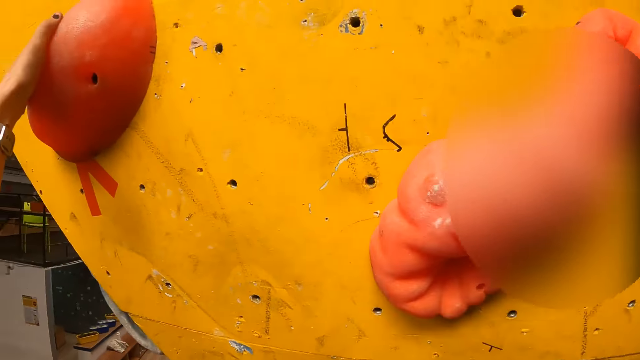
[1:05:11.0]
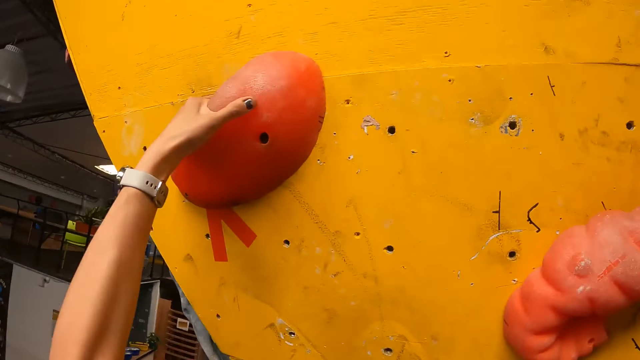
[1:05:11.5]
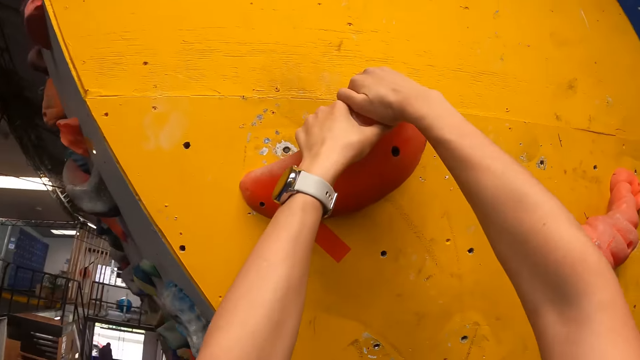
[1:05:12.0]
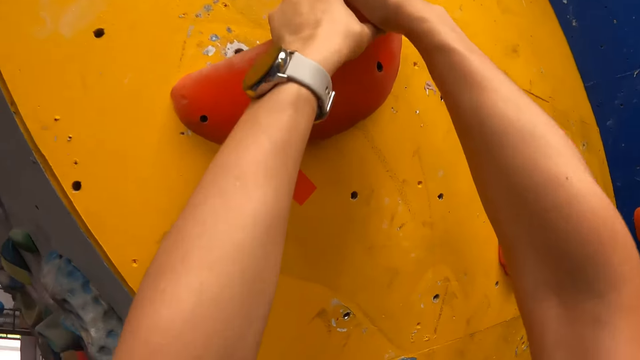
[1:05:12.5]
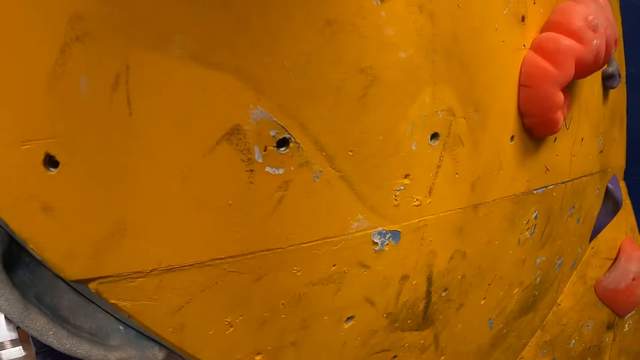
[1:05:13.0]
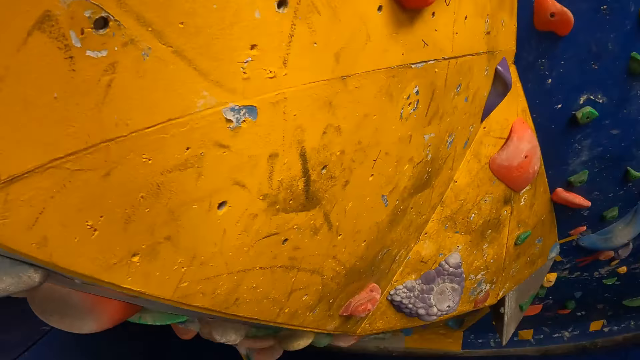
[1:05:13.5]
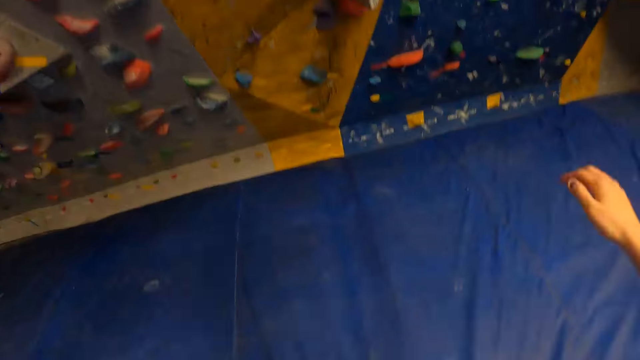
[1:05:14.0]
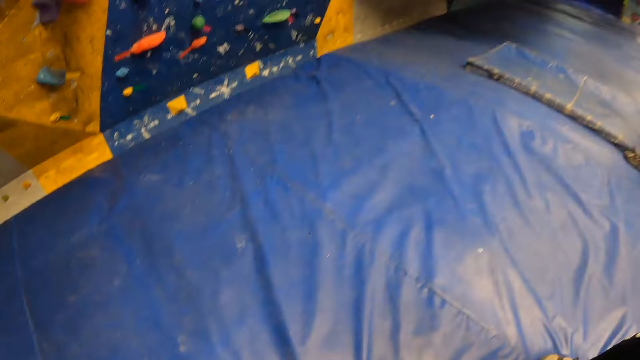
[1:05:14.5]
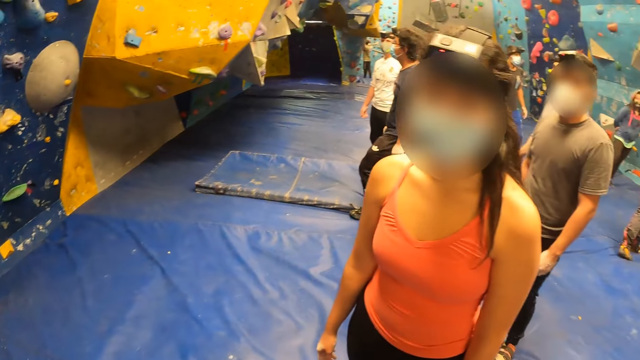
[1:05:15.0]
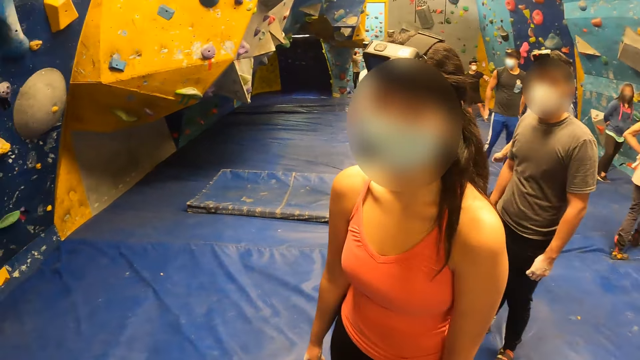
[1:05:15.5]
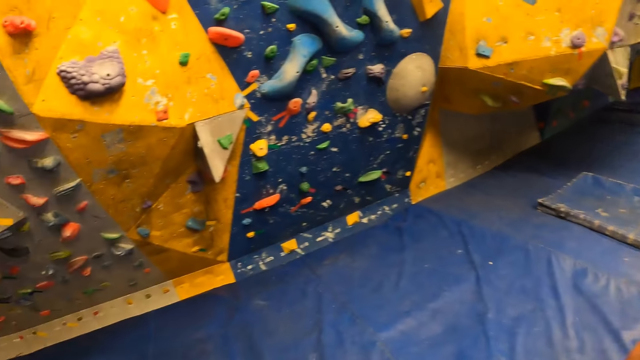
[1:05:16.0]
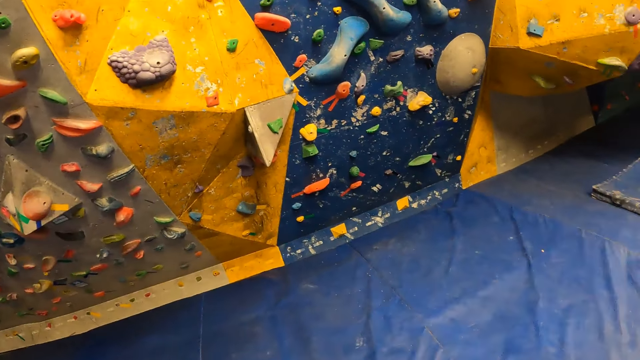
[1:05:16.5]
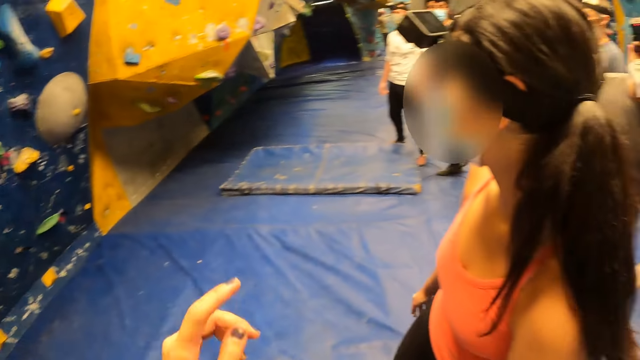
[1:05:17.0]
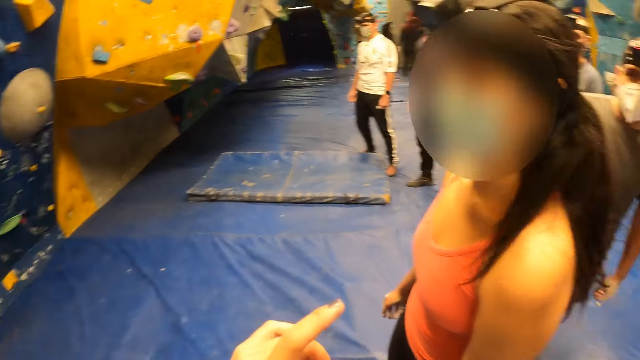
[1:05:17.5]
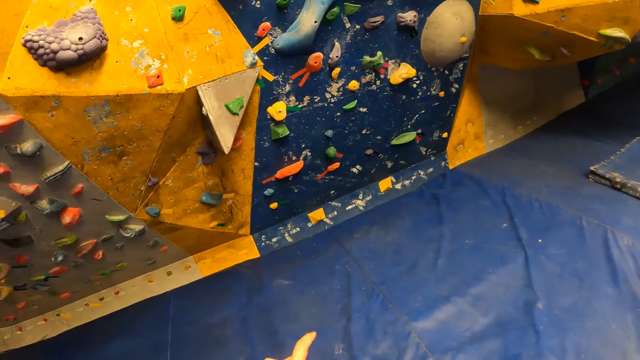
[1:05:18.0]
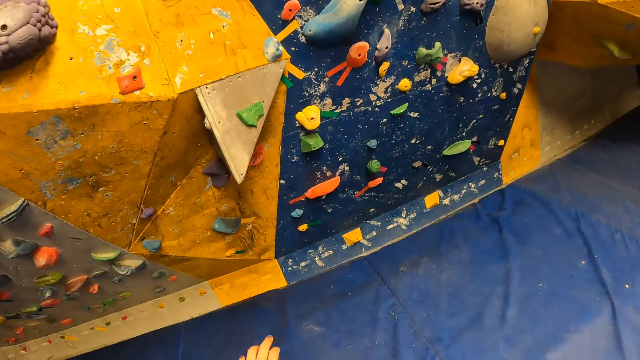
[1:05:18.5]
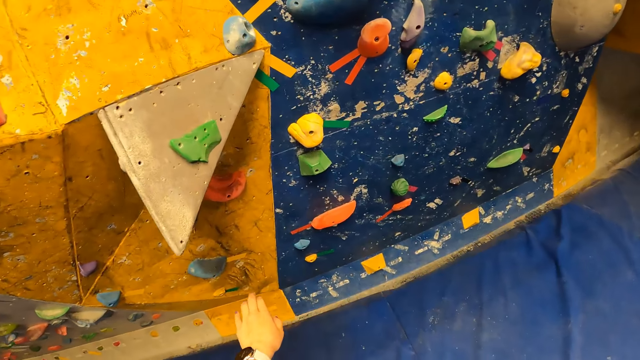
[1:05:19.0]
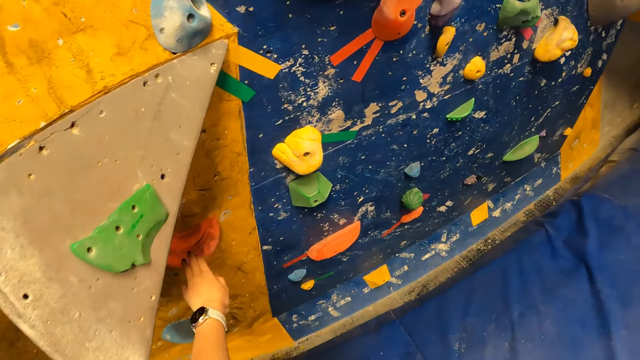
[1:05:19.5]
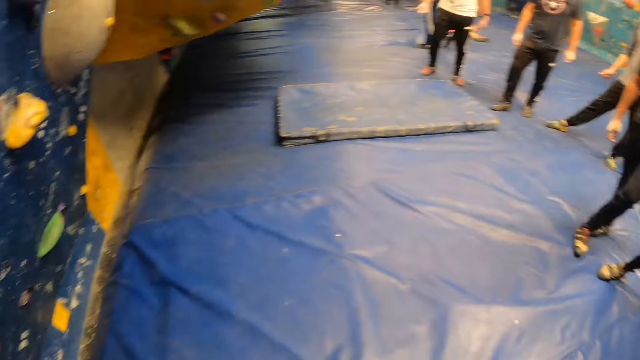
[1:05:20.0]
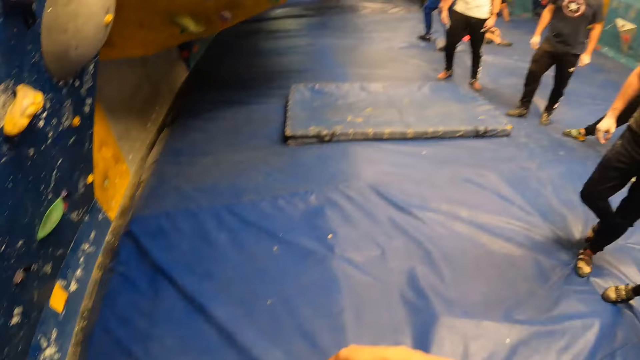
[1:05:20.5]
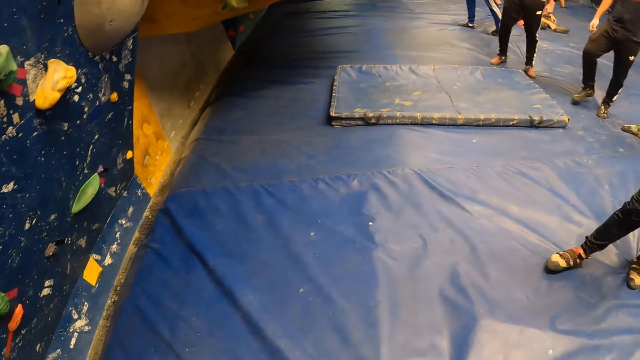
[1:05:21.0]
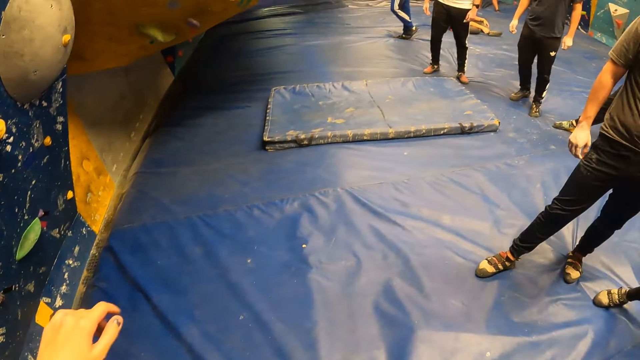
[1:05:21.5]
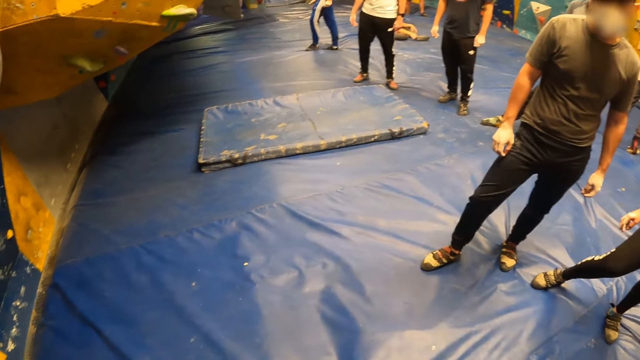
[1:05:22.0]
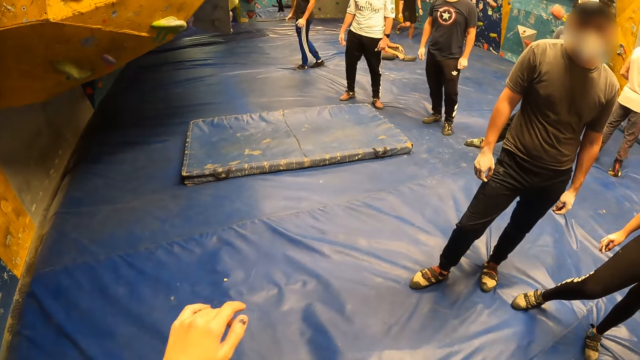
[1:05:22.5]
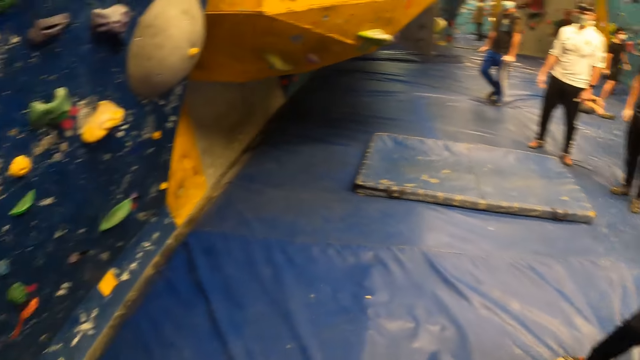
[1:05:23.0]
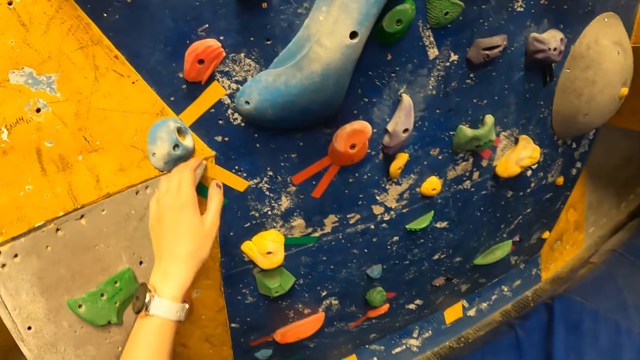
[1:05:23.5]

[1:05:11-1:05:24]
The camera wearer falls from the indoor climbing wall. She jumps down. She interacts with a woman. She looks around. She touches the indoor climbing wall with her left hand. She holds the climbing equipment. She interacts with the woman and a man. She looks around and raises a hand.

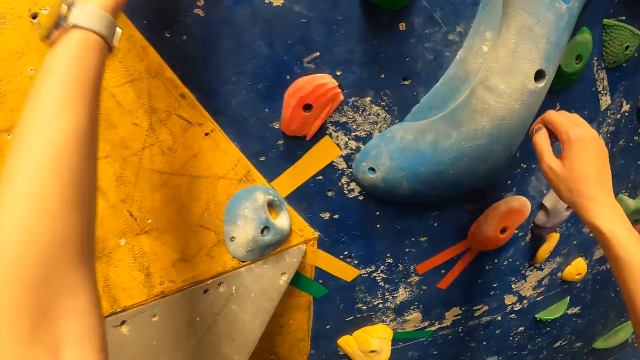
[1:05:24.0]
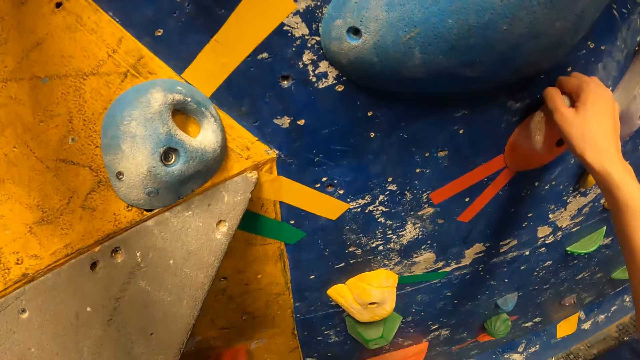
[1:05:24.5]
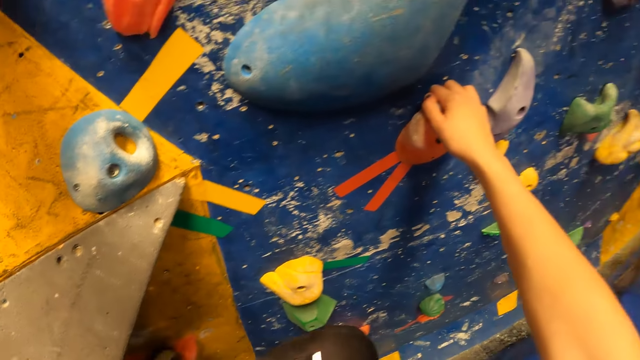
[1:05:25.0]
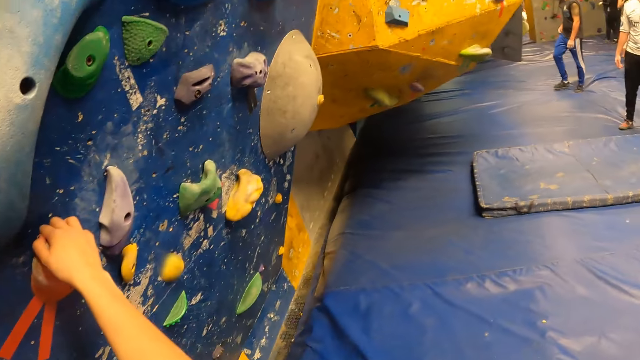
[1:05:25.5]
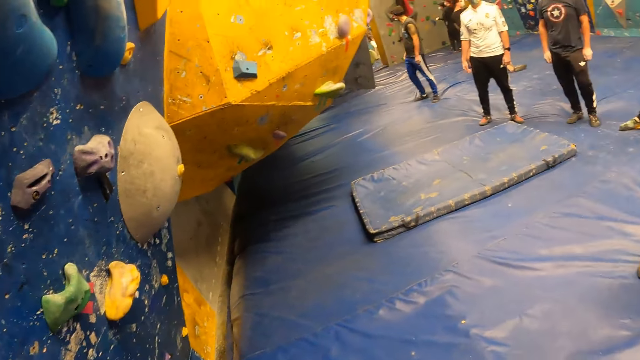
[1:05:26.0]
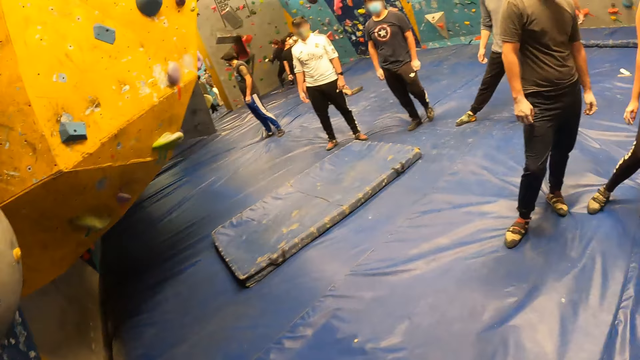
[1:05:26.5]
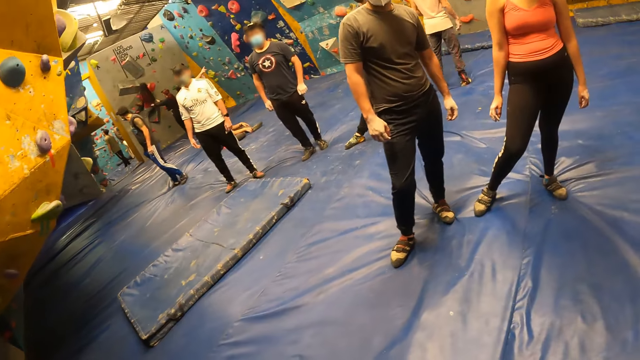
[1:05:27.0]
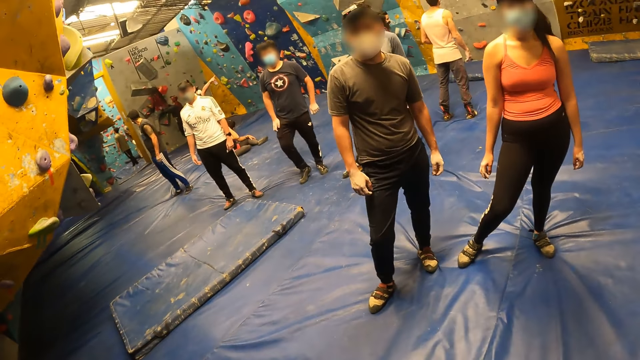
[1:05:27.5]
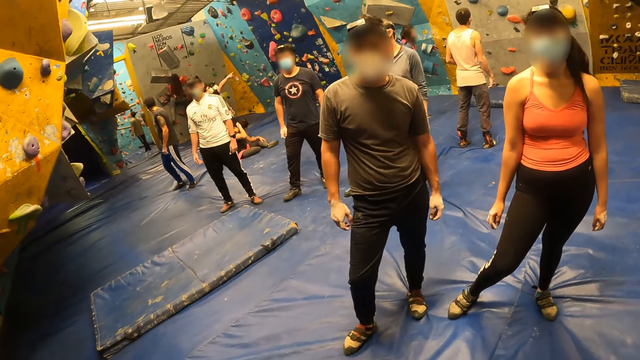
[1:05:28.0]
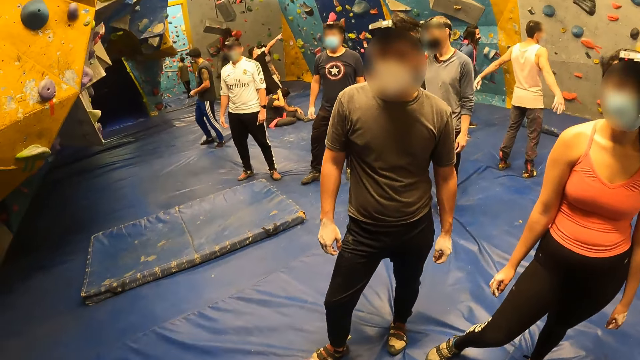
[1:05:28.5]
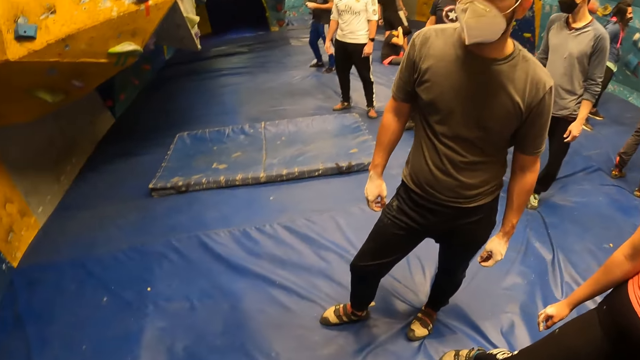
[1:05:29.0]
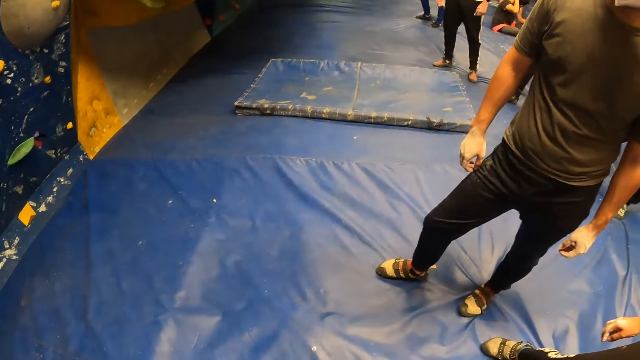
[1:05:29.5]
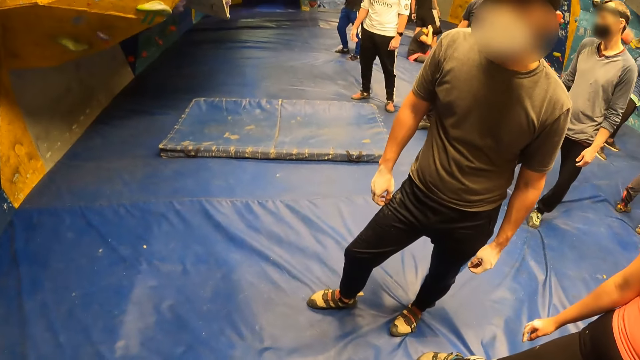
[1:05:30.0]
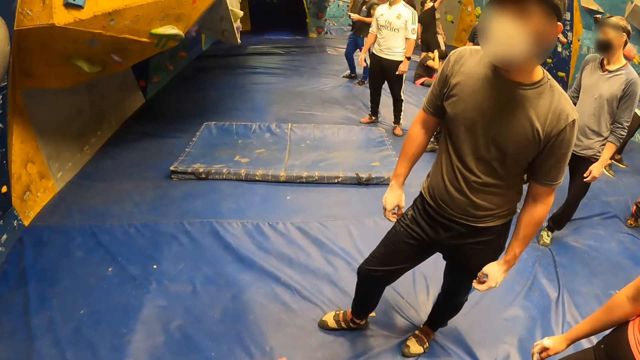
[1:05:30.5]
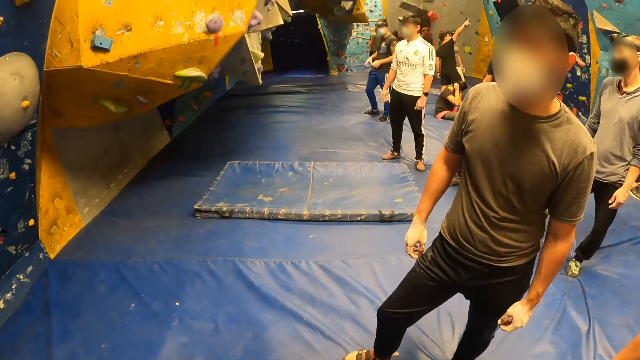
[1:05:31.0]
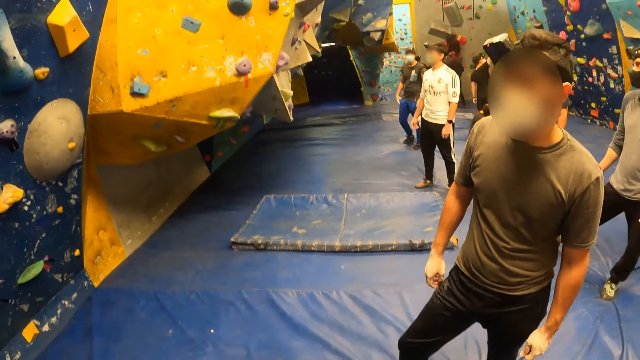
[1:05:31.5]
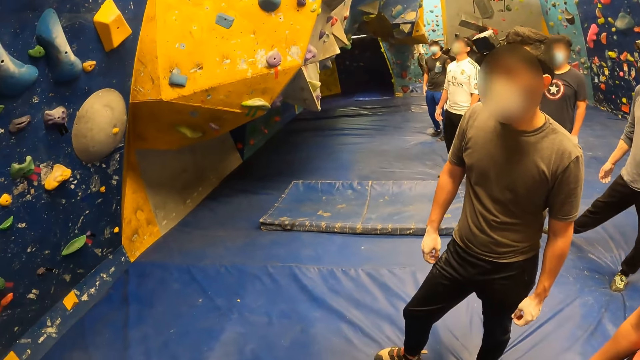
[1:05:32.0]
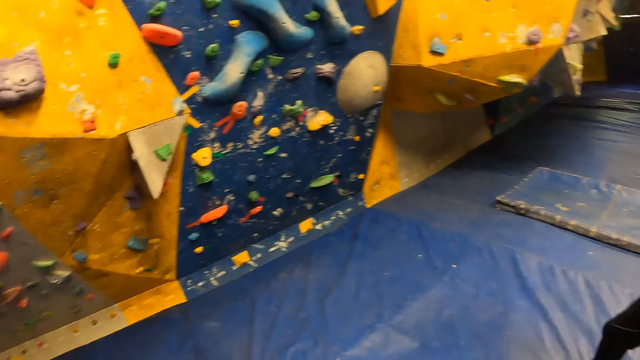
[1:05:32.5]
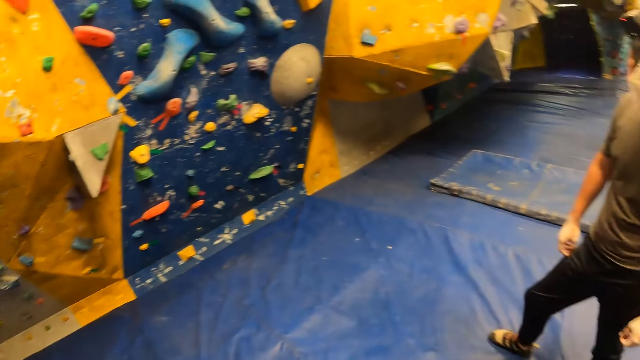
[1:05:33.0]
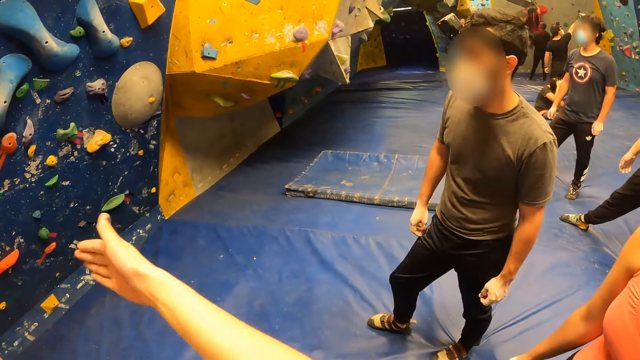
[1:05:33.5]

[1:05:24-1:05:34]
The camera wearer touches the indoor climbing wall with both hands. They hold the climbing equipment. They look around.
